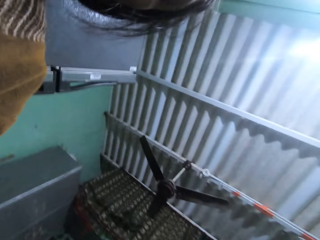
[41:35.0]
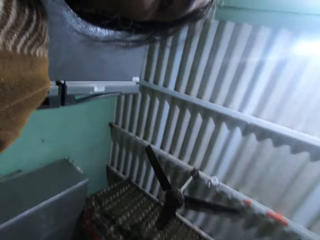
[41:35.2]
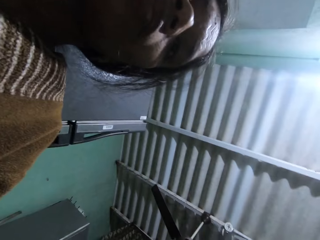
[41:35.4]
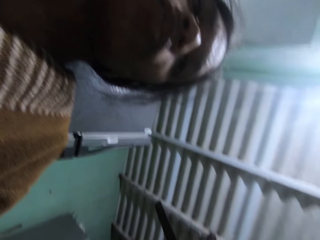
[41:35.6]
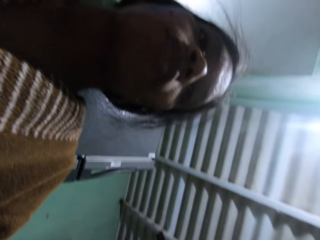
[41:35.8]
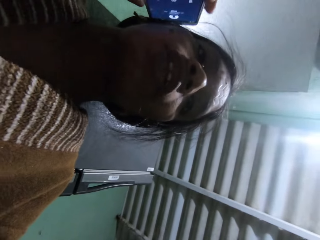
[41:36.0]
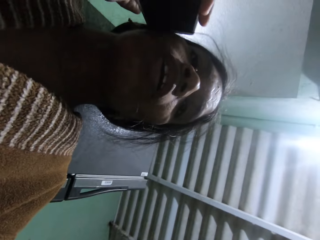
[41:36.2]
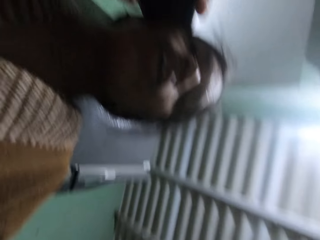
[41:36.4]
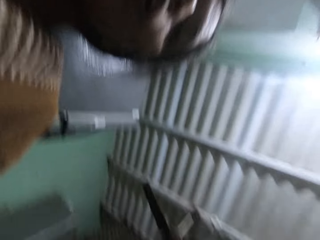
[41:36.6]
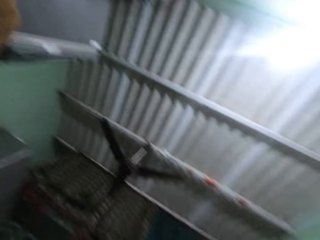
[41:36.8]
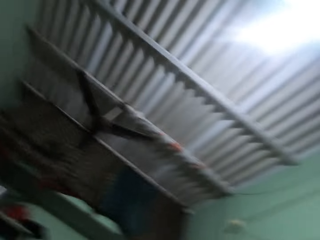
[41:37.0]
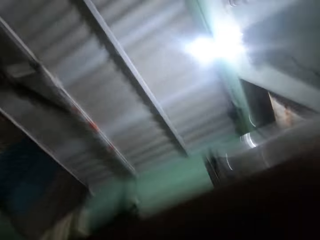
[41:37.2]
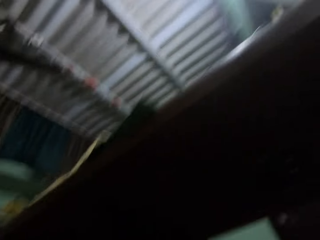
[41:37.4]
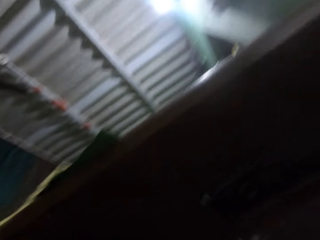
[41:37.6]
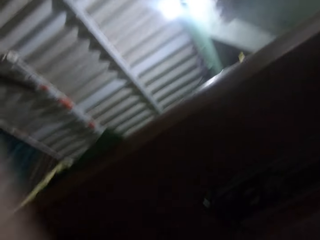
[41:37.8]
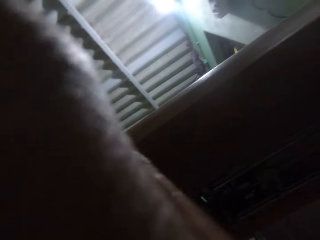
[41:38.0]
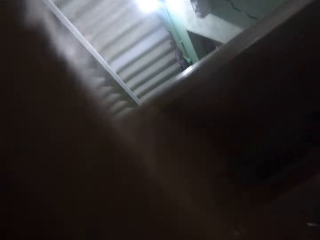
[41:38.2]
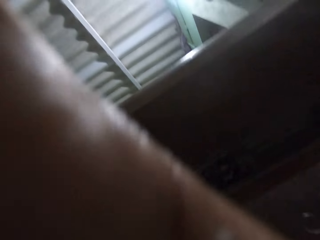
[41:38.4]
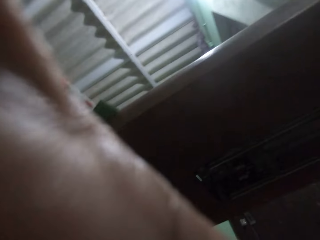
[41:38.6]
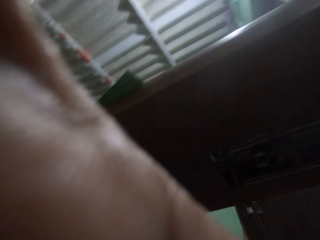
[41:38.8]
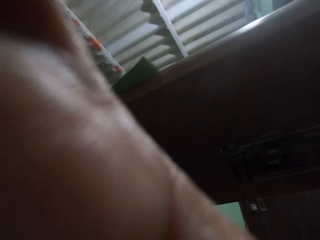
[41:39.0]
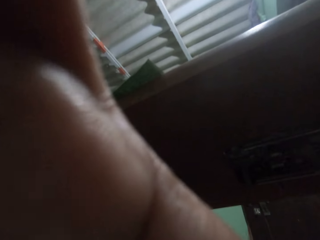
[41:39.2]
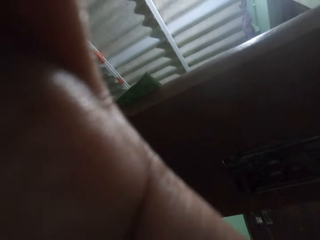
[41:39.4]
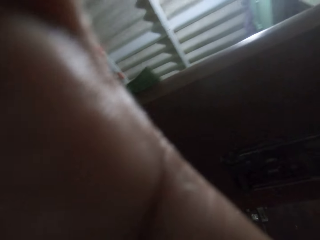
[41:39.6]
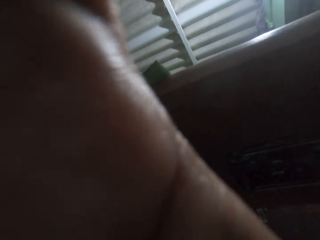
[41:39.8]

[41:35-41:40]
The camera wearer looks up.
